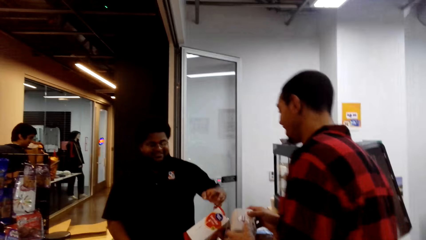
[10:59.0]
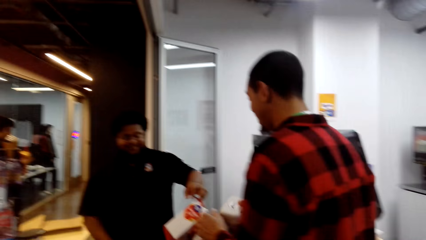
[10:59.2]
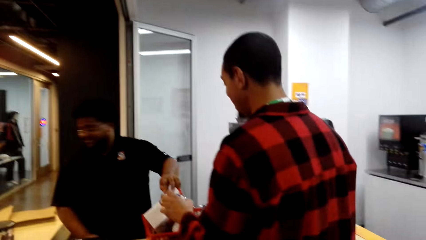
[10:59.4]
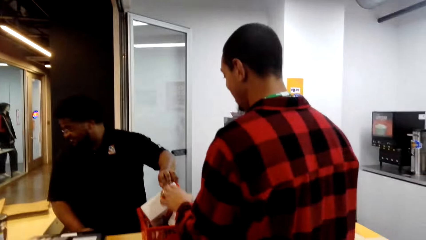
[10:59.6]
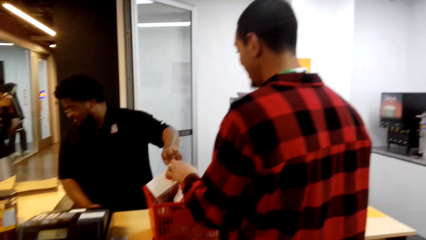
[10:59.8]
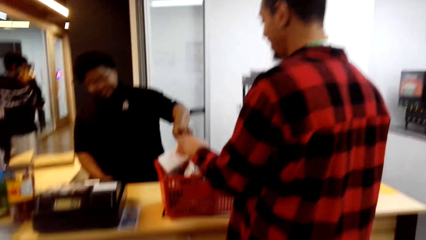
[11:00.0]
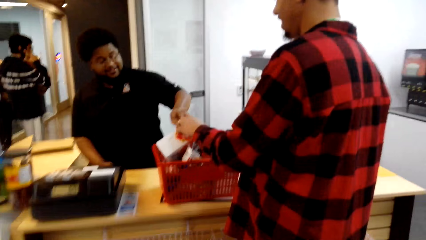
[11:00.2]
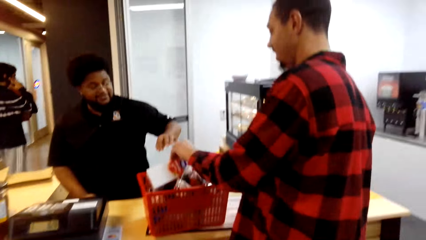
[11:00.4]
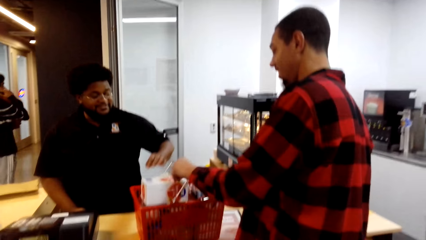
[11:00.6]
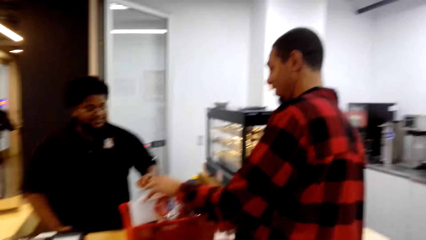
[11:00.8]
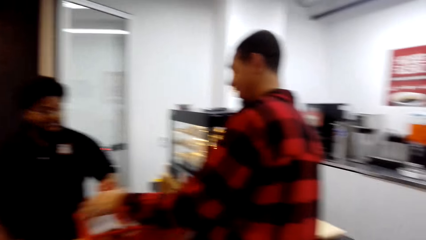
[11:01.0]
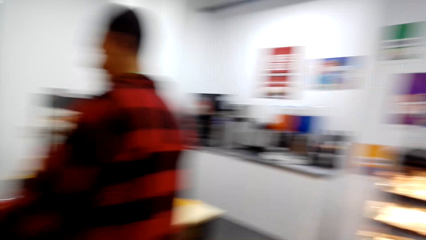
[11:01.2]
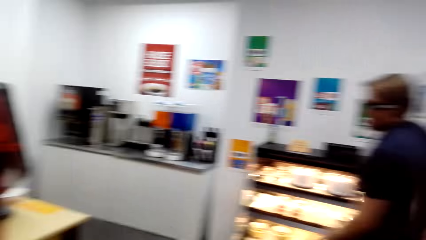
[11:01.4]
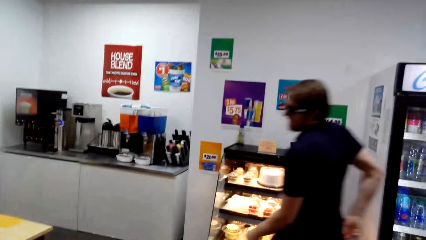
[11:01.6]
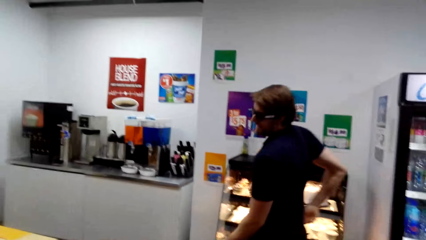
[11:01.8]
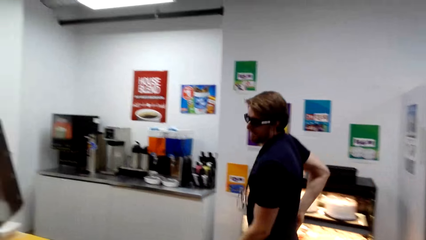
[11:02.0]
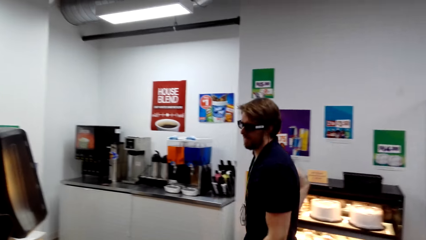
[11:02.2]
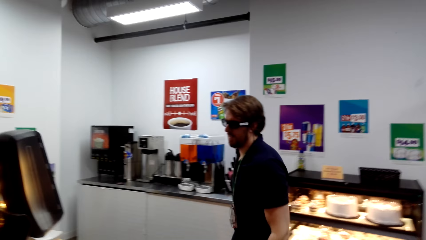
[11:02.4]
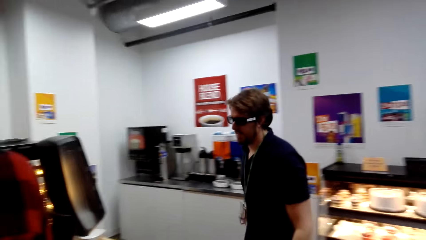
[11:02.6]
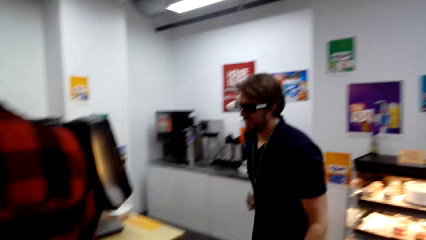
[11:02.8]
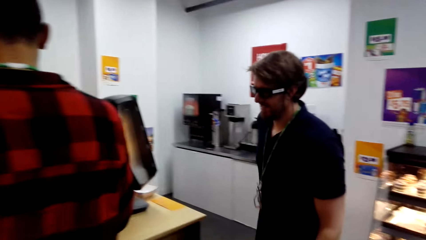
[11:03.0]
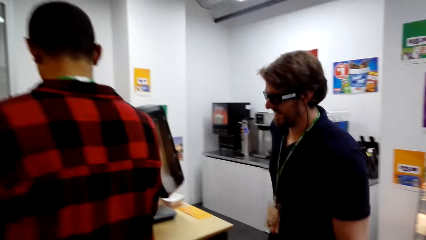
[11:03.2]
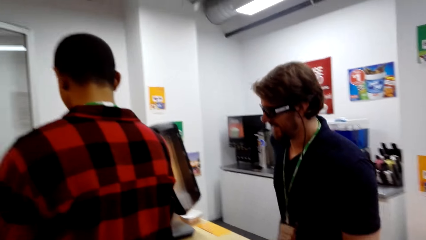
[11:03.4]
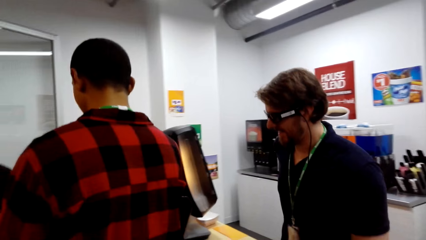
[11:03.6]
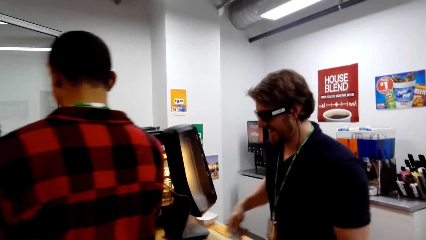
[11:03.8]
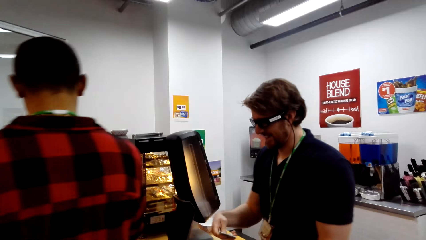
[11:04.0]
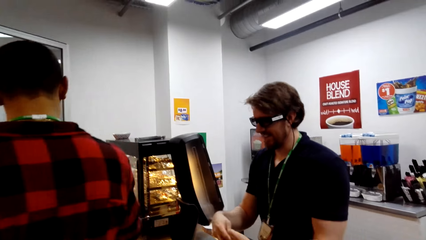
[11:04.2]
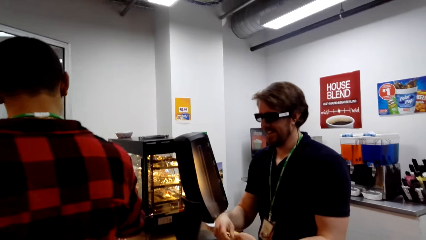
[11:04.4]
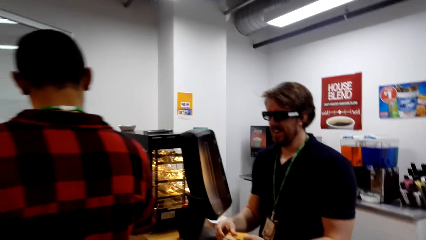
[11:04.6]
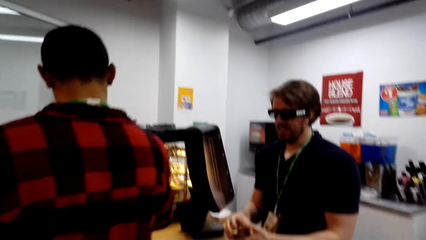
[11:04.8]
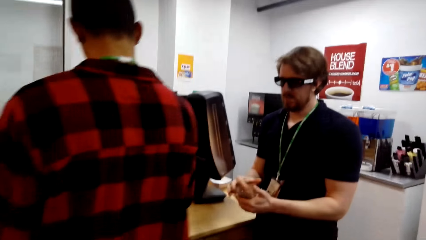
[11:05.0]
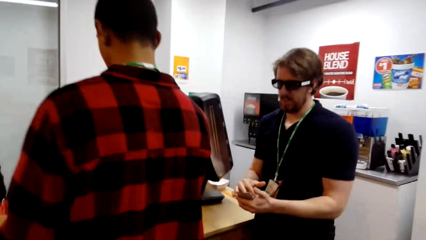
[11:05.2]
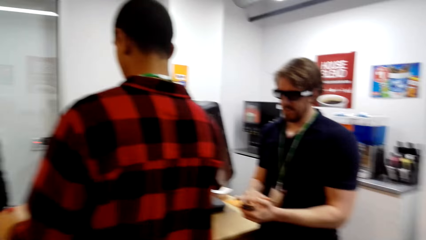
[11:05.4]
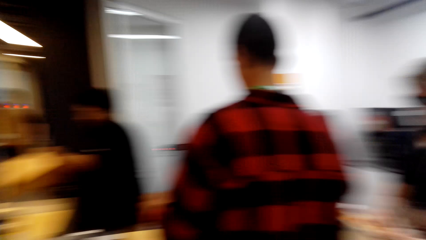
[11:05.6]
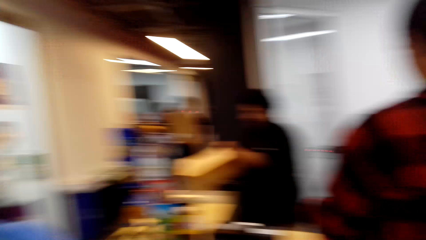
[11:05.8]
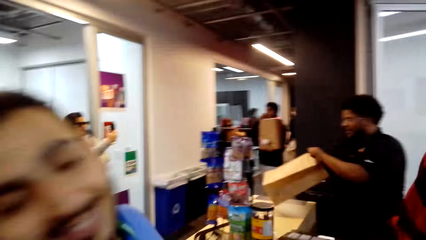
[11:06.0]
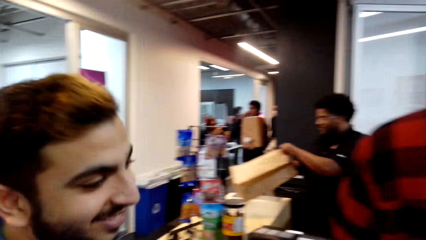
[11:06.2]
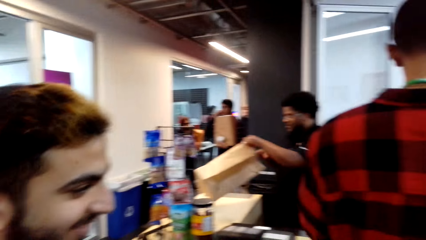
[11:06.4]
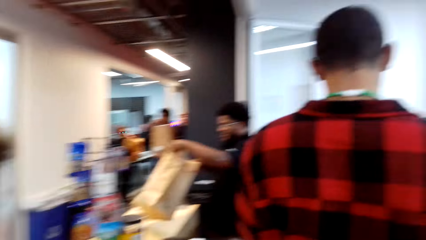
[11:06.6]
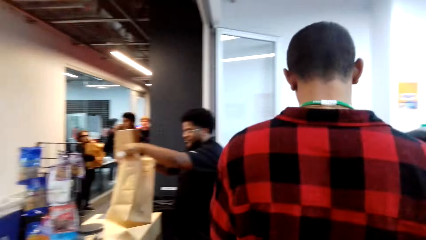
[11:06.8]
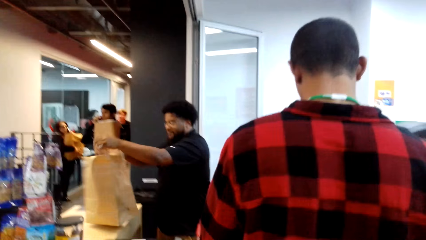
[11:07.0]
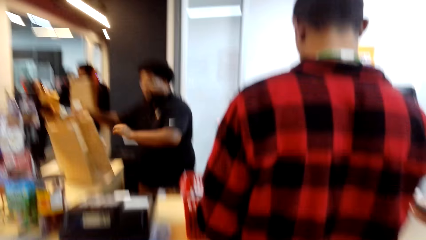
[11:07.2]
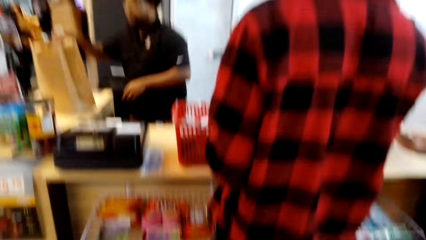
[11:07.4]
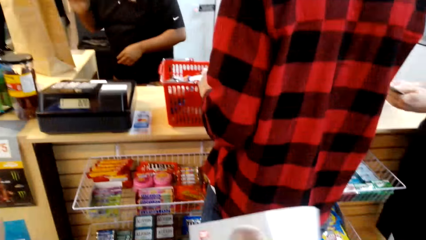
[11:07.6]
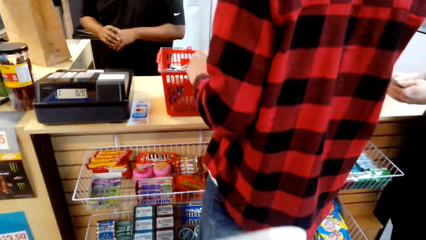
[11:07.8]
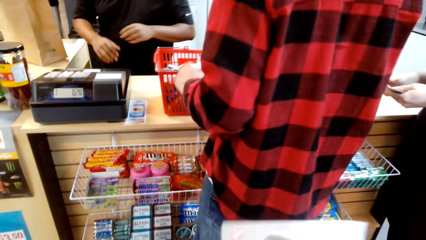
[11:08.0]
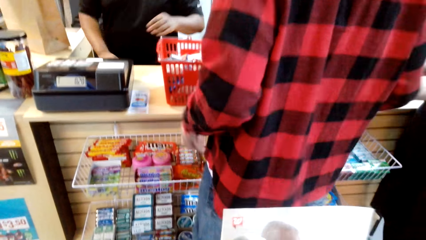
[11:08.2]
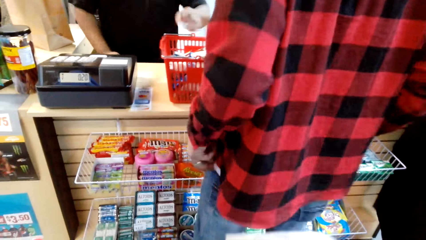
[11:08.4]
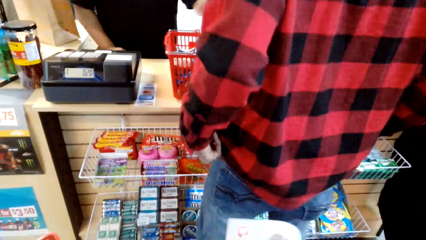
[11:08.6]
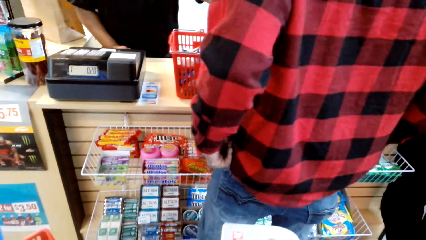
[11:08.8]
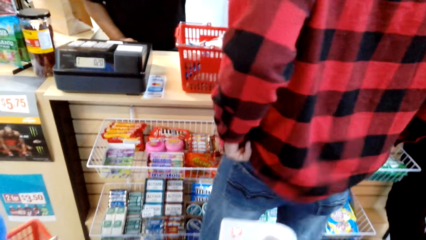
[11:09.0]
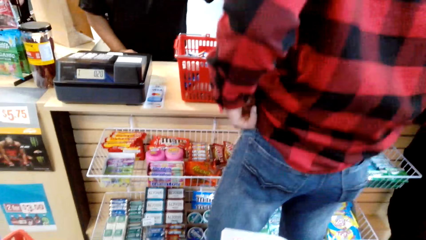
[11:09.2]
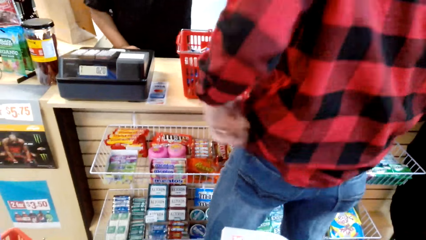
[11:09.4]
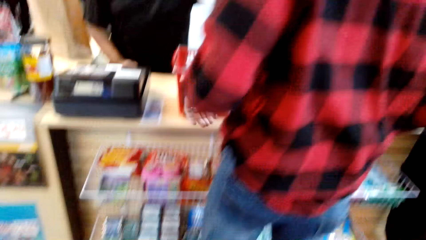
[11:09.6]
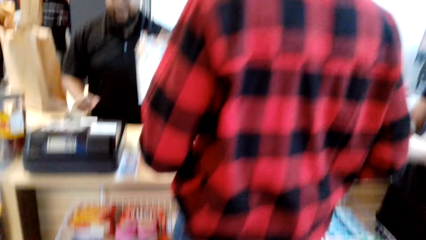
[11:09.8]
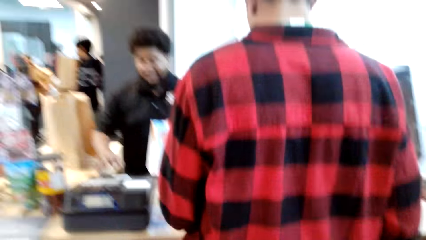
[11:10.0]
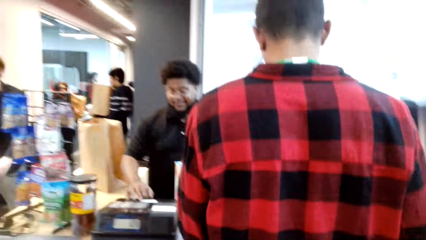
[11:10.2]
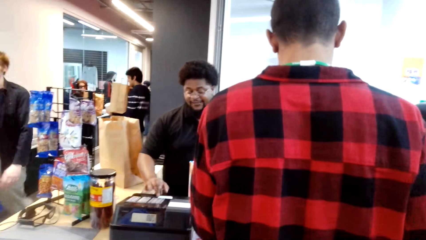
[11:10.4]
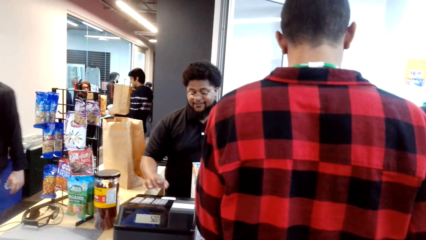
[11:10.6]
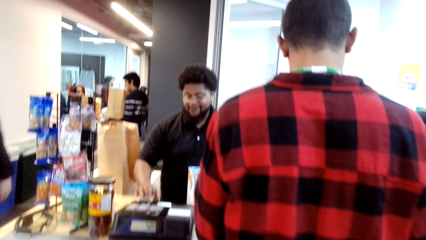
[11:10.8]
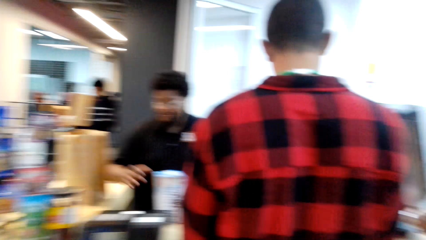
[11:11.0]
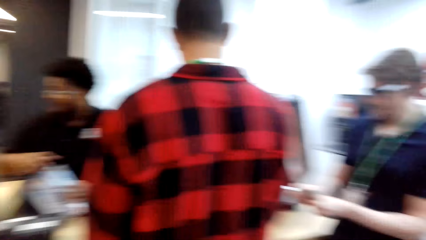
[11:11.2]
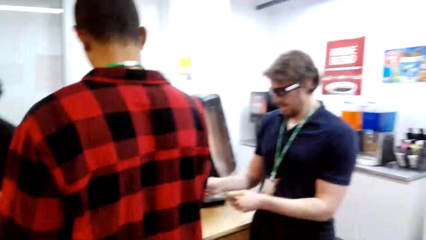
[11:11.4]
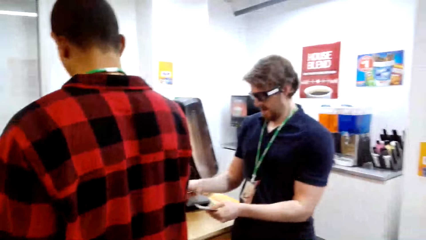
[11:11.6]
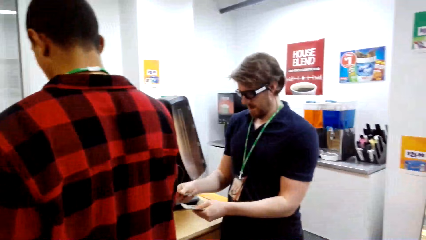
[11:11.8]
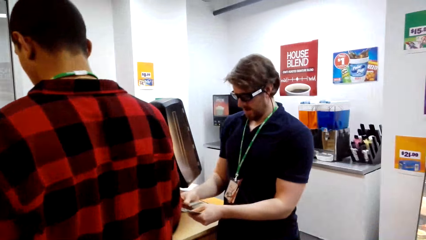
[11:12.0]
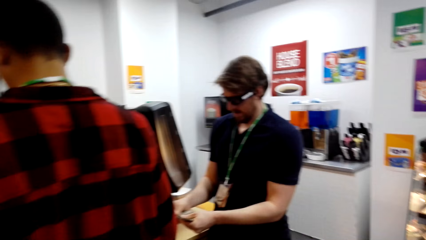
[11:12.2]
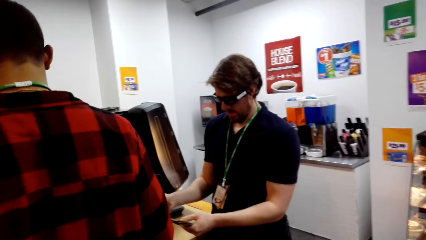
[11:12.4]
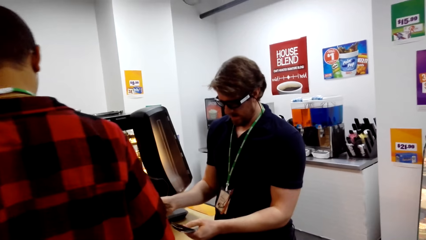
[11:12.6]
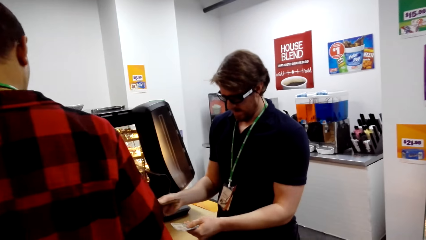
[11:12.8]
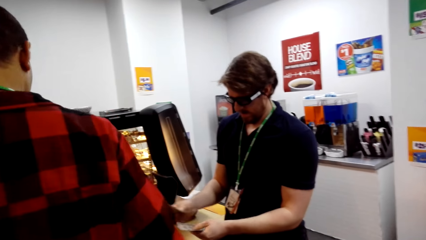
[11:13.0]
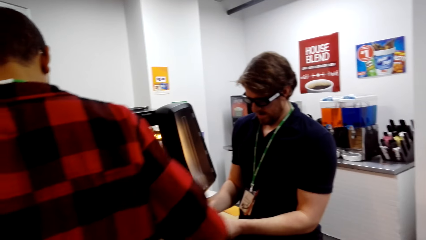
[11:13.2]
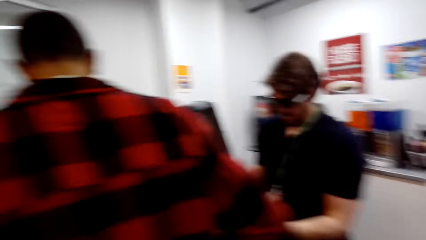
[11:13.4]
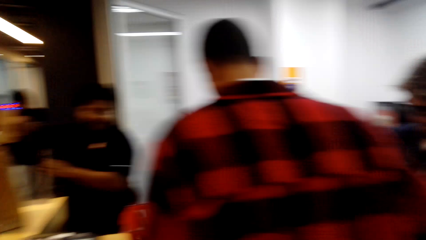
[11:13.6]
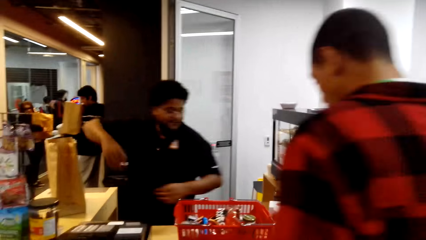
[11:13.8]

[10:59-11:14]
The camera wearer lifts the book on his hand.
